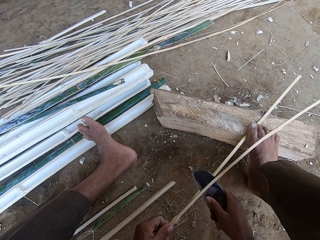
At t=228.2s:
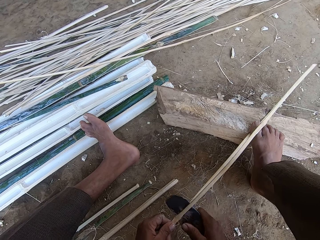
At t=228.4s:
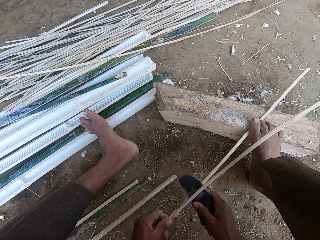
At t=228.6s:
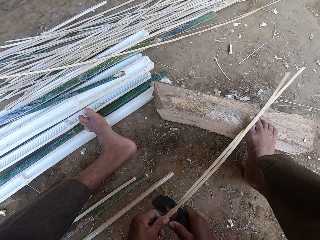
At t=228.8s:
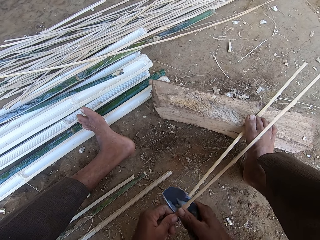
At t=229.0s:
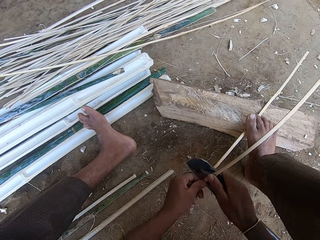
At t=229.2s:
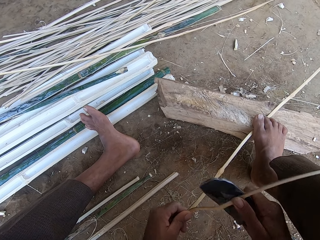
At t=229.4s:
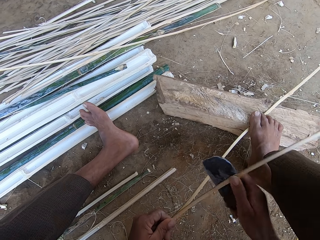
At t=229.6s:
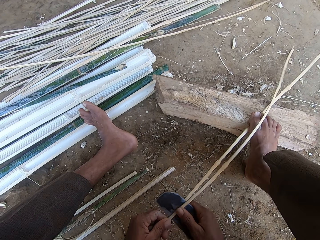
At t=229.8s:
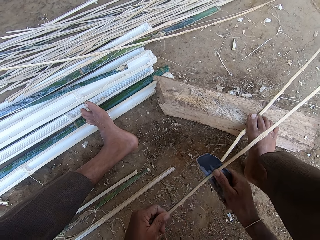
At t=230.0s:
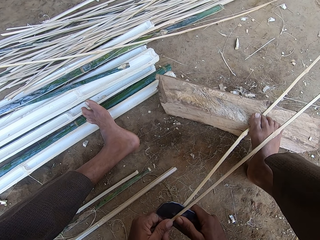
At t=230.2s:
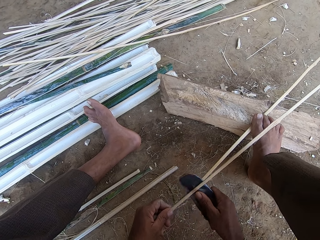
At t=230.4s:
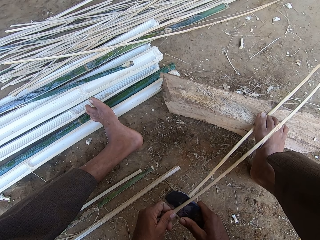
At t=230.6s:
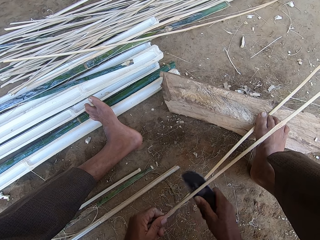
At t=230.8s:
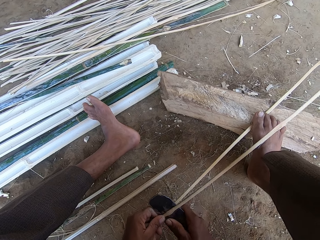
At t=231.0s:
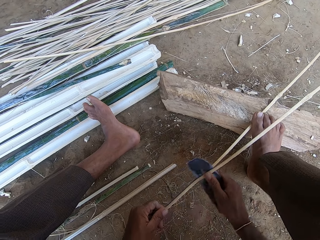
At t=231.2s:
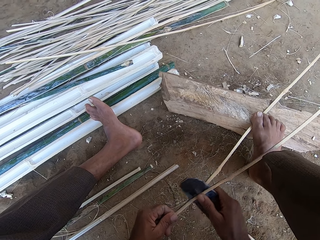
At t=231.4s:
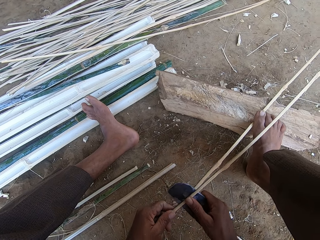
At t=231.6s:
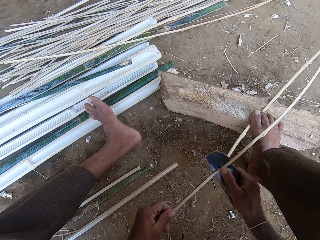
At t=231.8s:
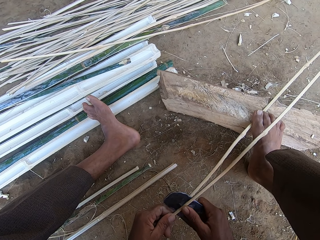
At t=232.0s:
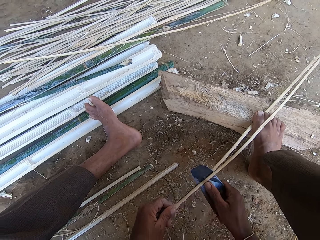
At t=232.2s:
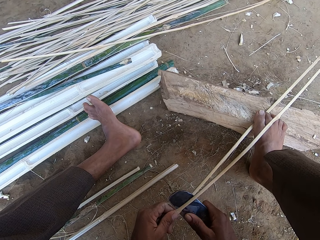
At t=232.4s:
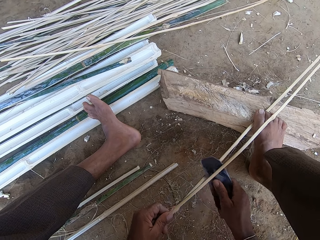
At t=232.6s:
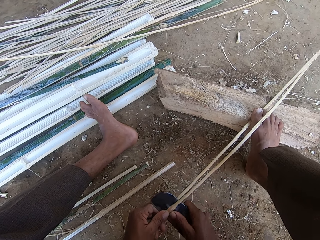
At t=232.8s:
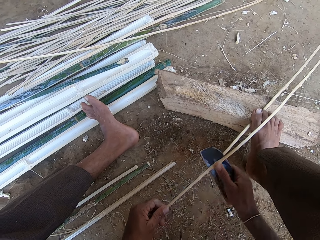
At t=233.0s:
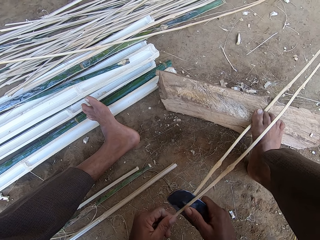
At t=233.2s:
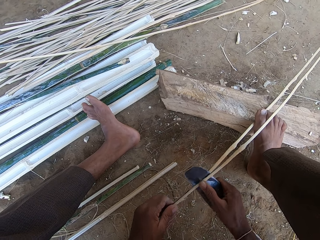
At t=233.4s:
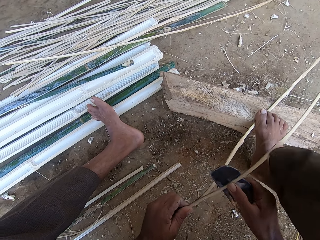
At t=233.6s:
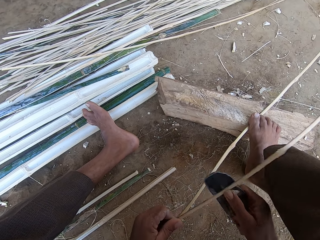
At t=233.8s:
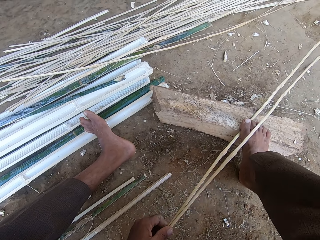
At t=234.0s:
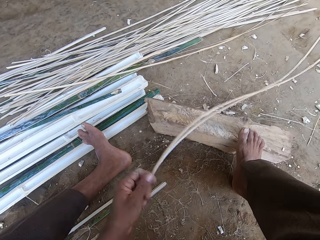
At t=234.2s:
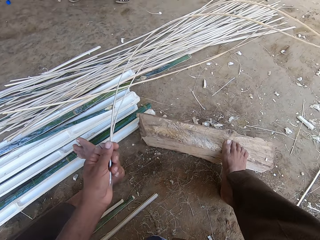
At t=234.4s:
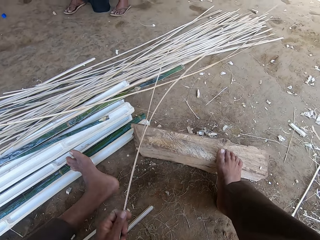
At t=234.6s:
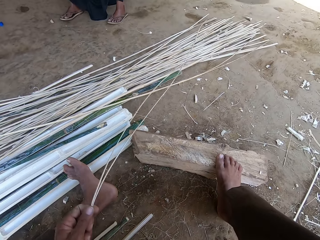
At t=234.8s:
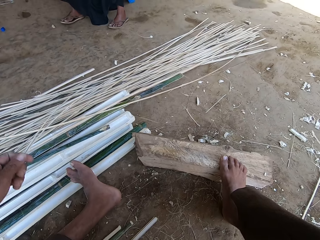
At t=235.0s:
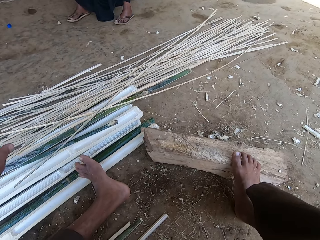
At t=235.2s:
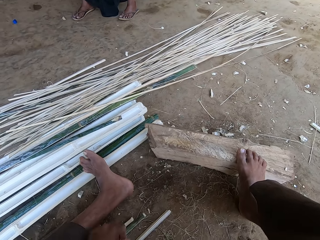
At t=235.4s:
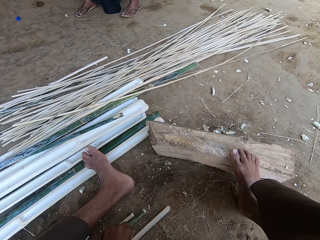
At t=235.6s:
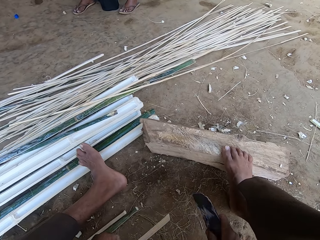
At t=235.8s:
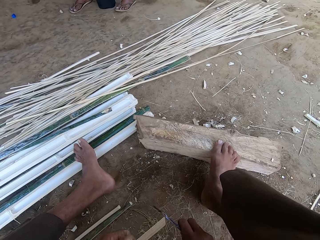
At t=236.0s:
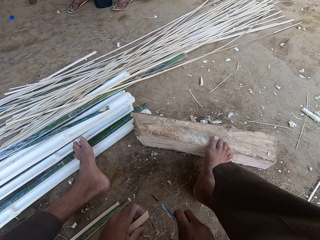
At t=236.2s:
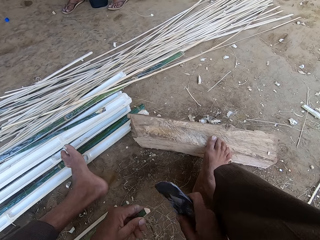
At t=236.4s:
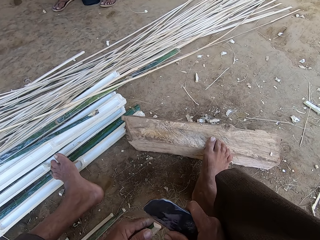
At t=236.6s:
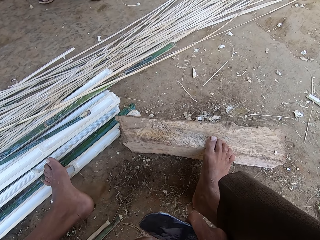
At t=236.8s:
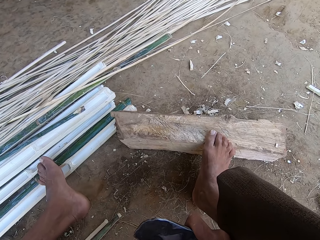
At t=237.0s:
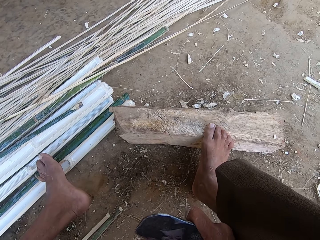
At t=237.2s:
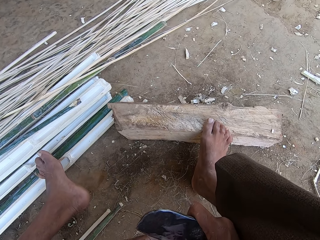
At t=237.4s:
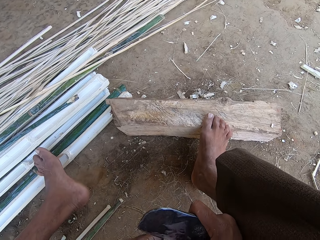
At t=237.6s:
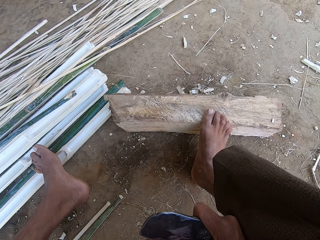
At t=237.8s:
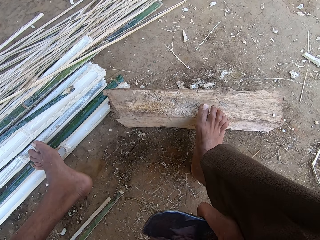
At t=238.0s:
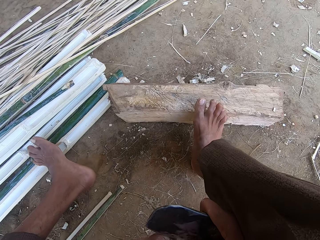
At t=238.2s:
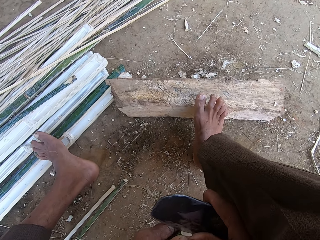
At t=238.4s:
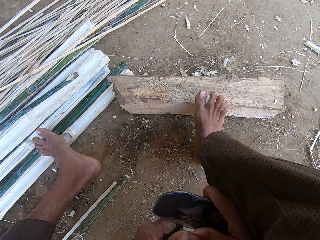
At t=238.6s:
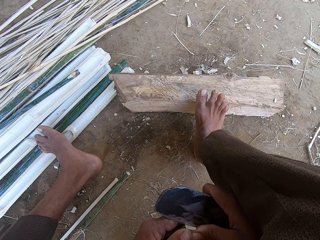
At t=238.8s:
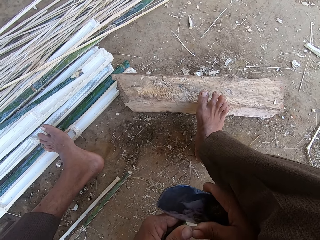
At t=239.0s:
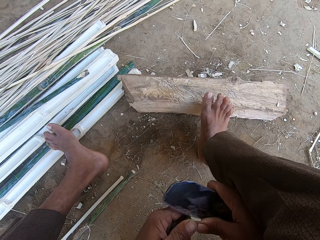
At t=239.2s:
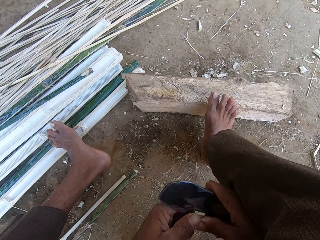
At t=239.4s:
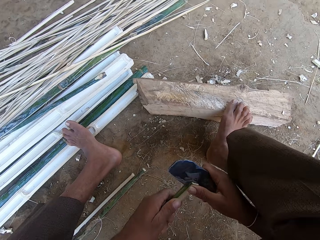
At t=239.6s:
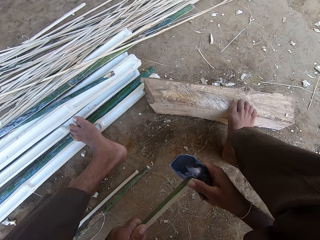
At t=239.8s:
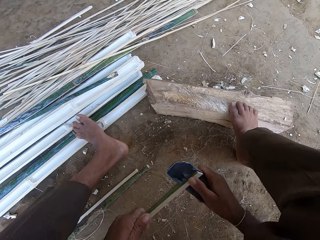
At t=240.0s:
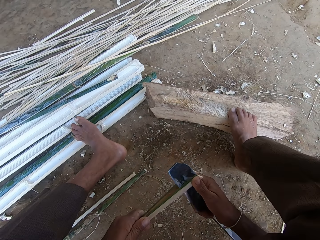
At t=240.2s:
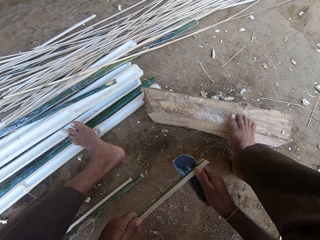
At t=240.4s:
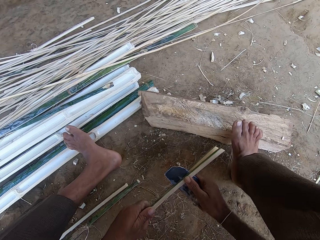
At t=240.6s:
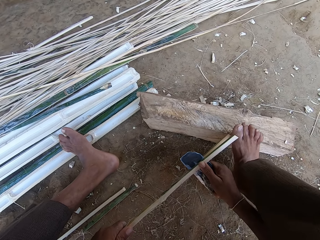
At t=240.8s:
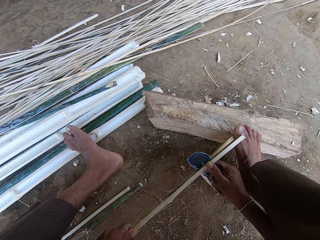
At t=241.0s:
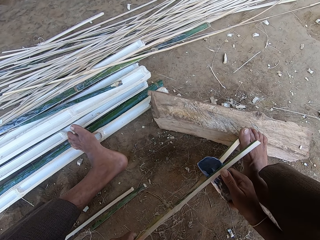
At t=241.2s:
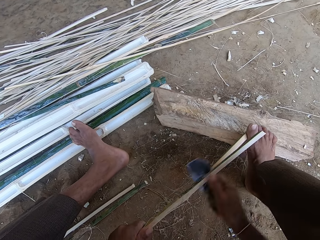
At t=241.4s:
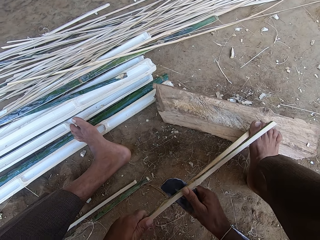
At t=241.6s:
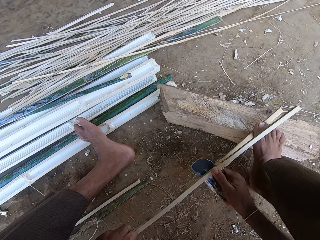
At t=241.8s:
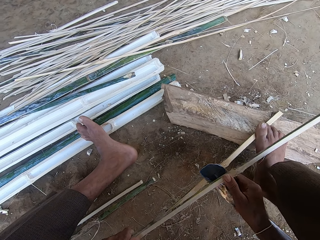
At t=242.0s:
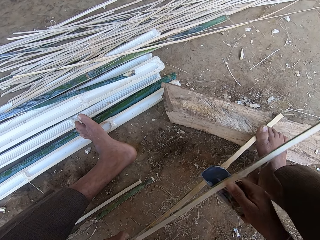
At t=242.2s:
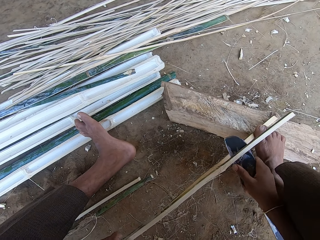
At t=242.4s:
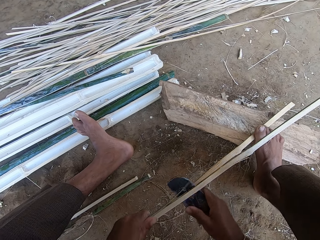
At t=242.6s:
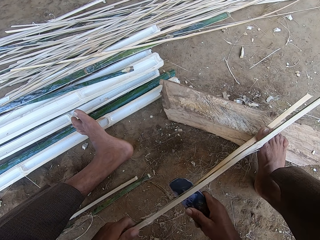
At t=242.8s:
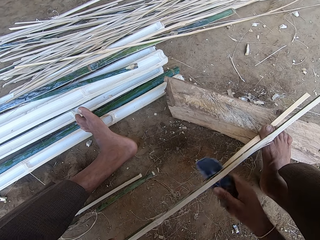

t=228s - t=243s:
The camera wearer chops the reeds with a sickle. They drop bamboo, pick the bamboo, slice the bamboo and step on the bamboo.

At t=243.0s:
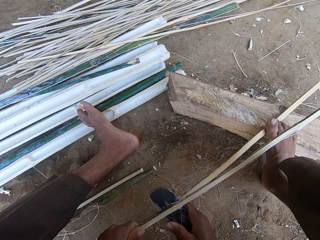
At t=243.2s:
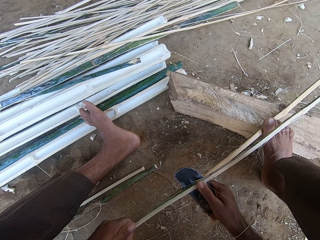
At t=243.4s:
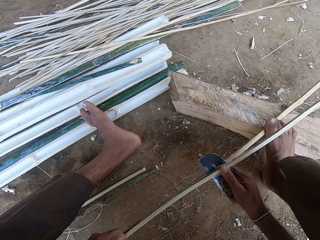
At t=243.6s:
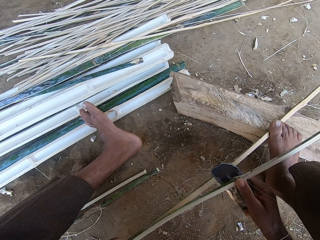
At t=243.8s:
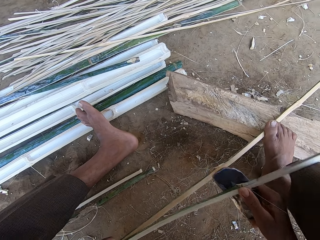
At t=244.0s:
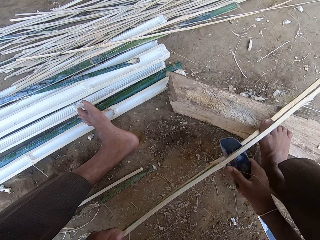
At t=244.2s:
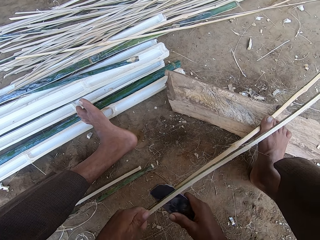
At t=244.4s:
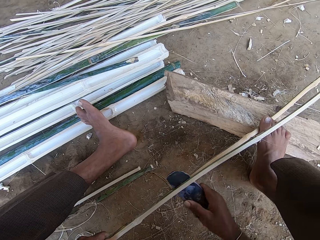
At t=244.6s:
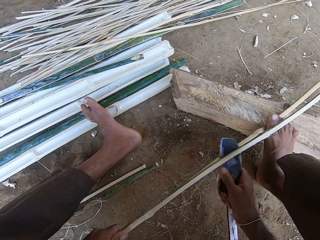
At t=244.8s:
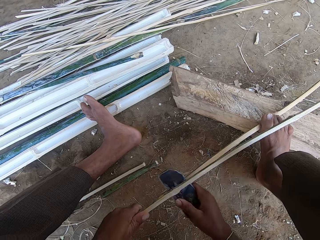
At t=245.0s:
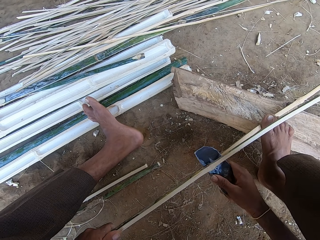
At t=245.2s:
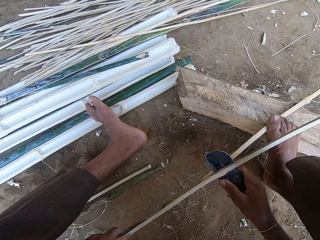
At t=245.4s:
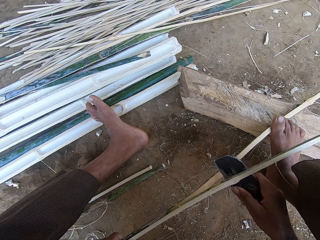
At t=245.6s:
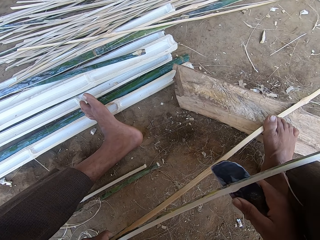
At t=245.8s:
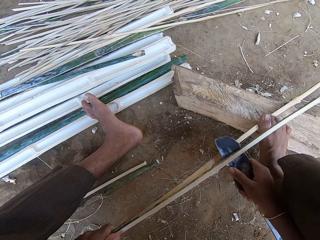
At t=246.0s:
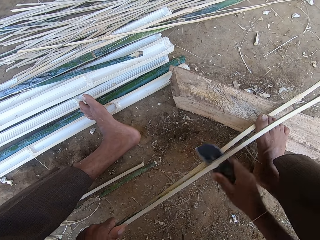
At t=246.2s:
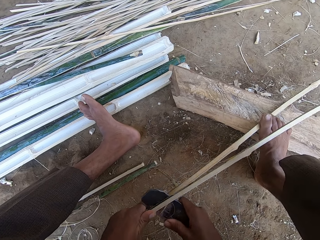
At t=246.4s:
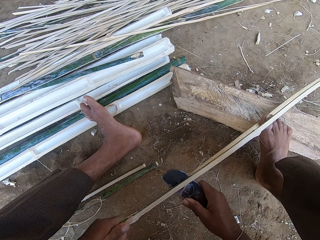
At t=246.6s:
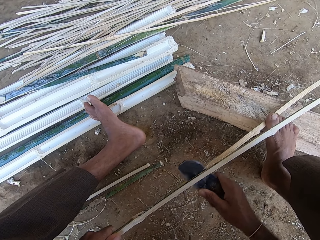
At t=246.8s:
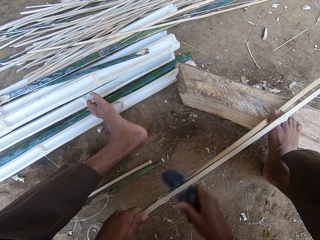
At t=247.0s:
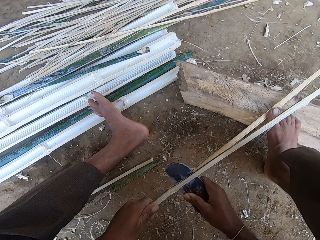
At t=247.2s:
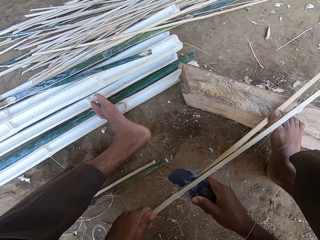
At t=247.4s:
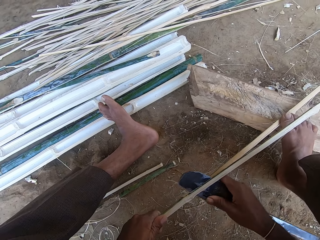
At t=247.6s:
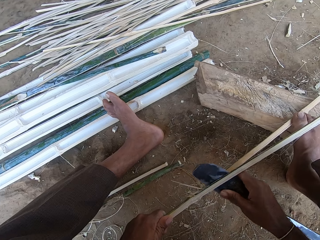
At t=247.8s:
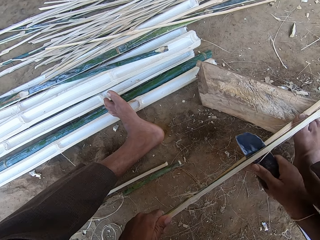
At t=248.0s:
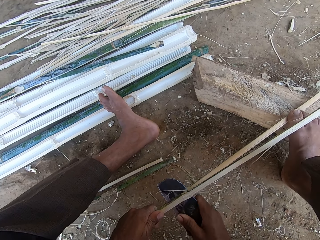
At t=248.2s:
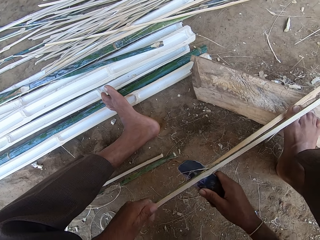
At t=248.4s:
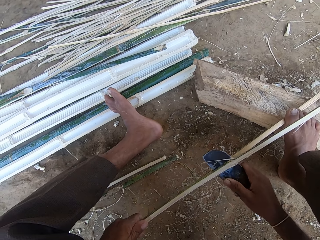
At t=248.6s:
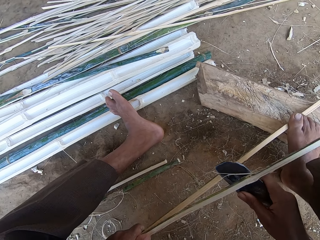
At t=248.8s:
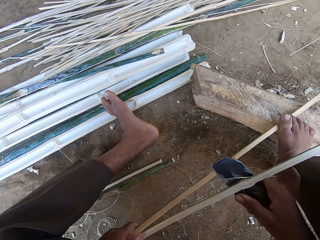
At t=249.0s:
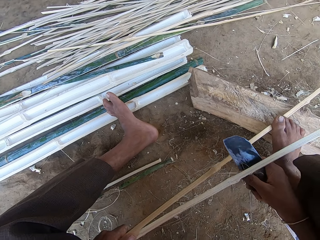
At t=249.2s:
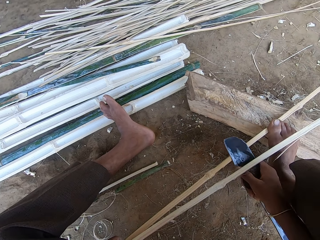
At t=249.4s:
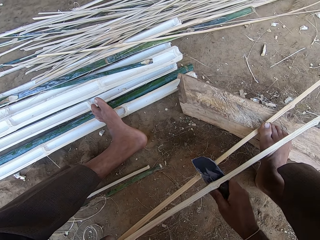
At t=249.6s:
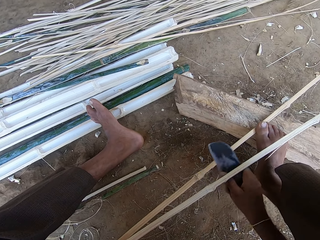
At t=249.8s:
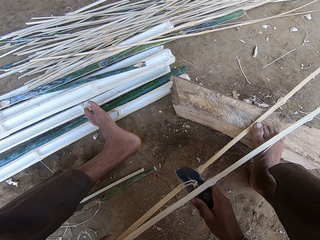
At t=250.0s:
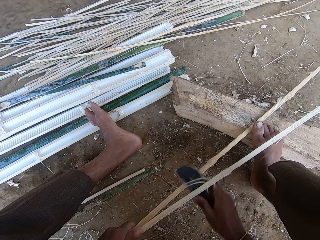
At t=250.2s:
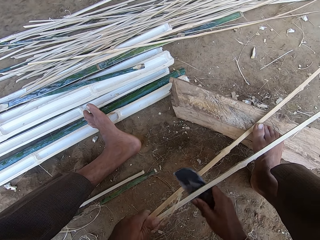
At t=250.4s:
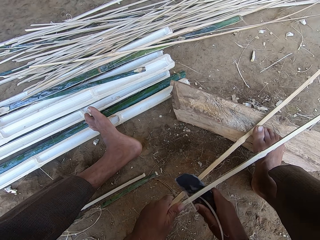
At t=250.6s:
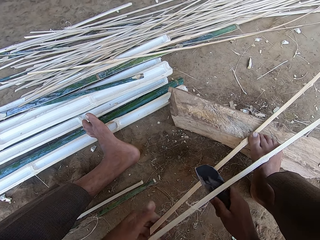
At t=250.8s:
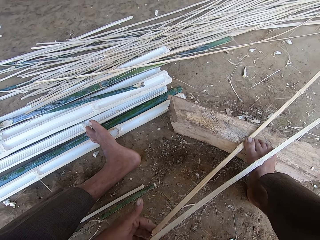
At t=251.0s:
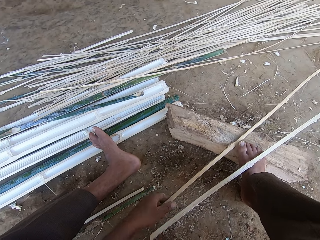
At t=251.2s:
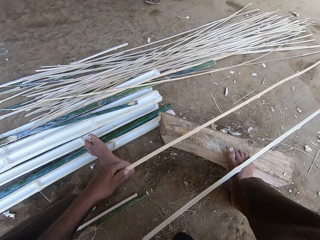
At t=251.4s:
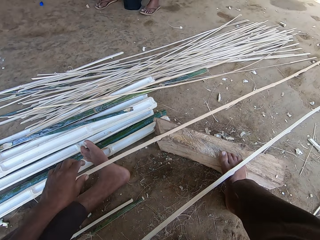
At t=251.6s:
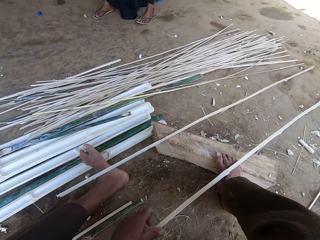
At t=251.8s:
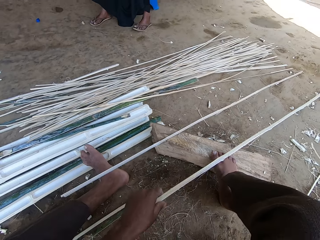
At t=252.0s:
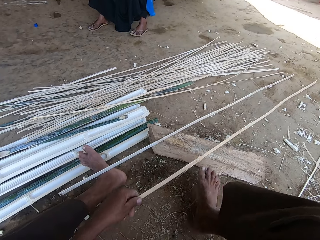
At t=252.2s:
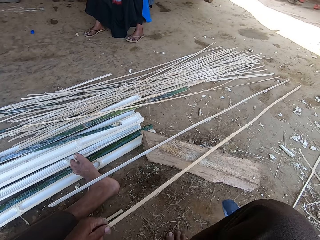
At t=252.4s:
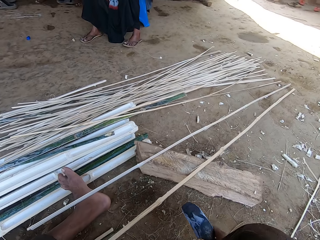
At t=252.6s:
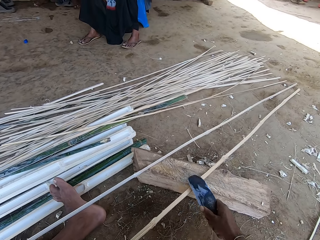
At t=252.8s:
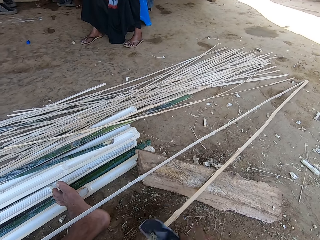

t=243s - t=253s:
The camera wearer talks to a woman. They drop bamboo and pick the bamboo.
